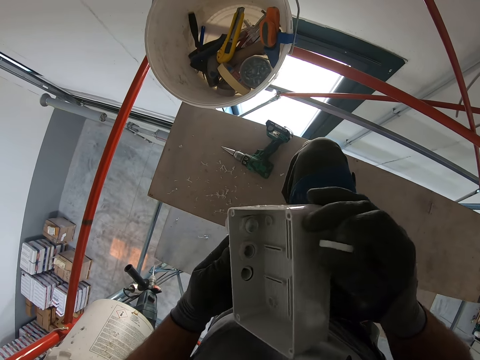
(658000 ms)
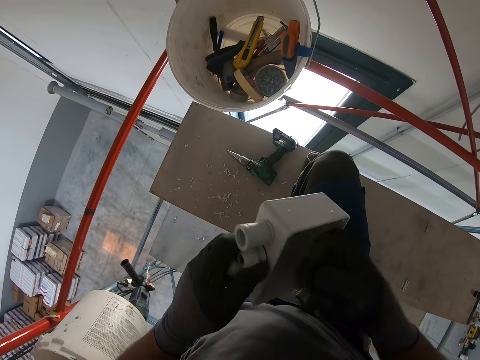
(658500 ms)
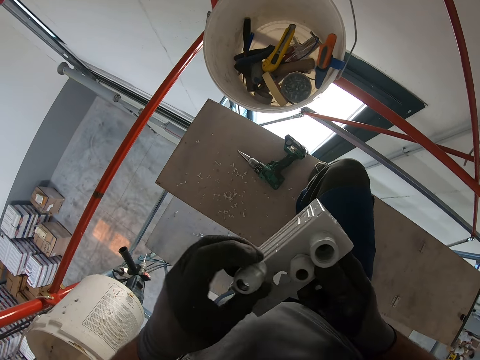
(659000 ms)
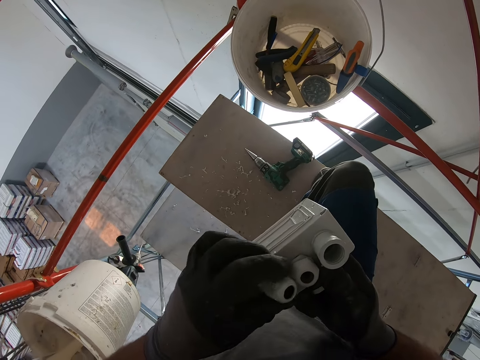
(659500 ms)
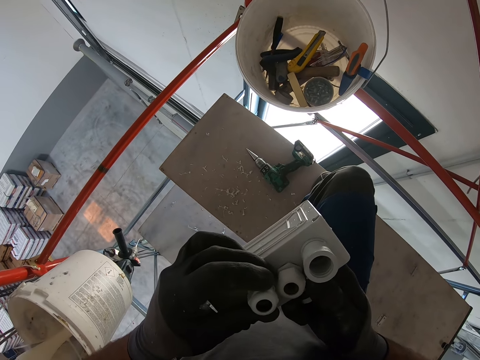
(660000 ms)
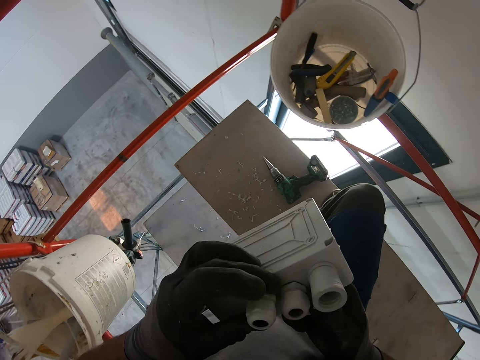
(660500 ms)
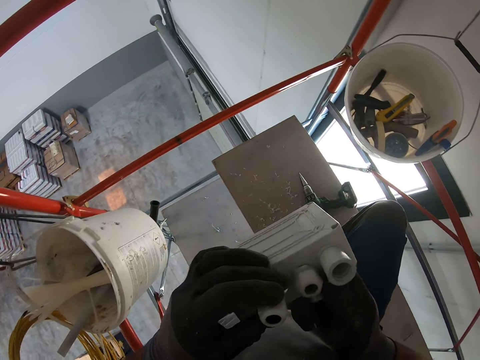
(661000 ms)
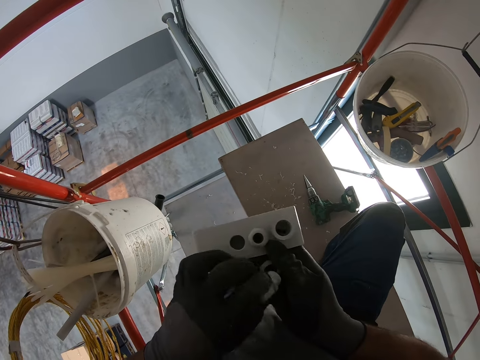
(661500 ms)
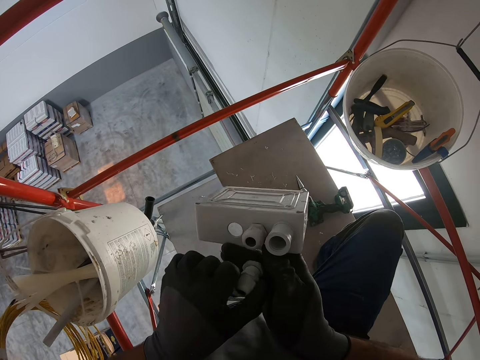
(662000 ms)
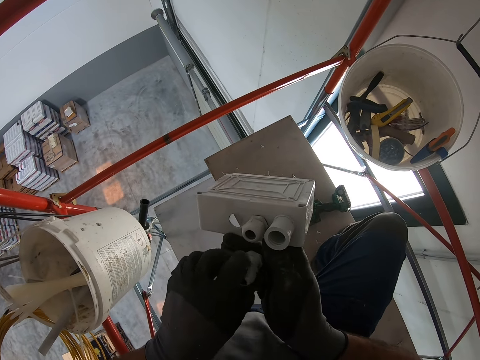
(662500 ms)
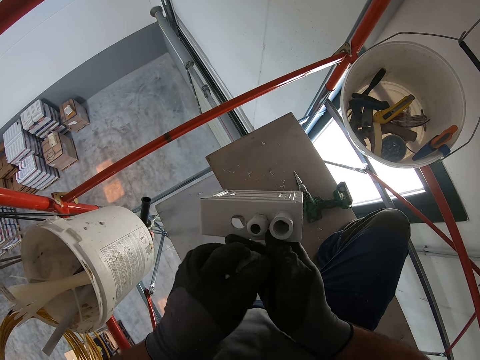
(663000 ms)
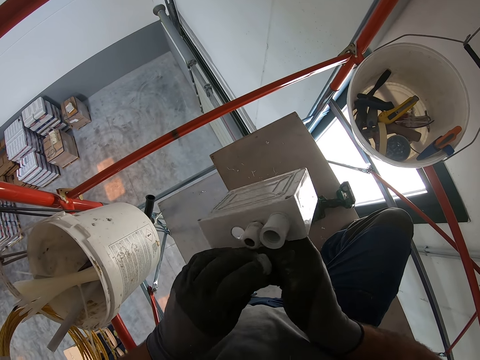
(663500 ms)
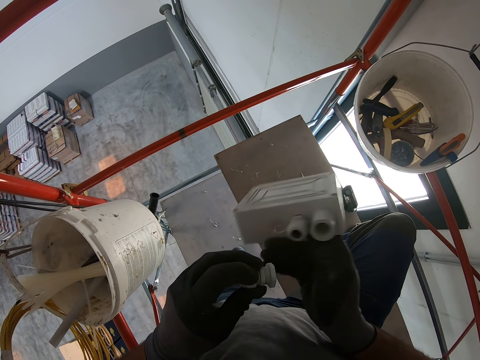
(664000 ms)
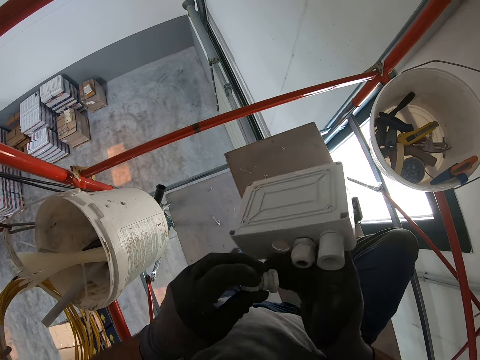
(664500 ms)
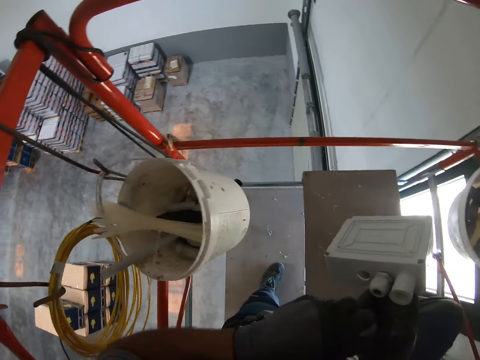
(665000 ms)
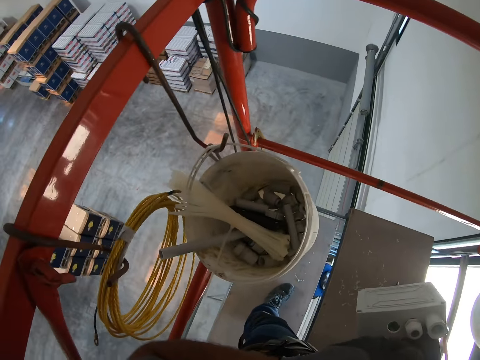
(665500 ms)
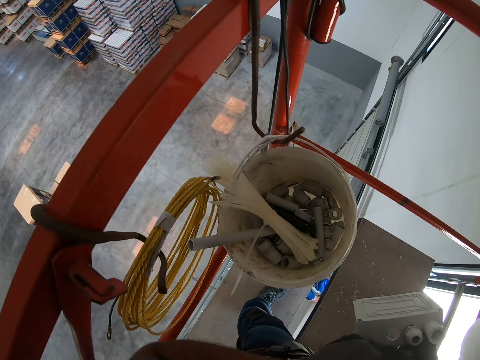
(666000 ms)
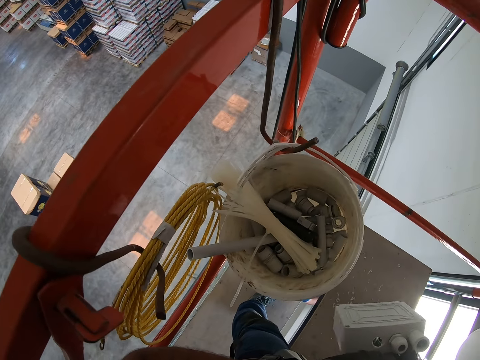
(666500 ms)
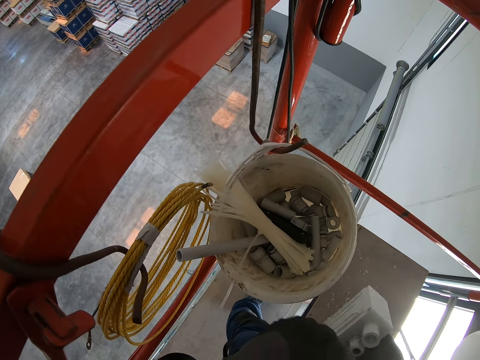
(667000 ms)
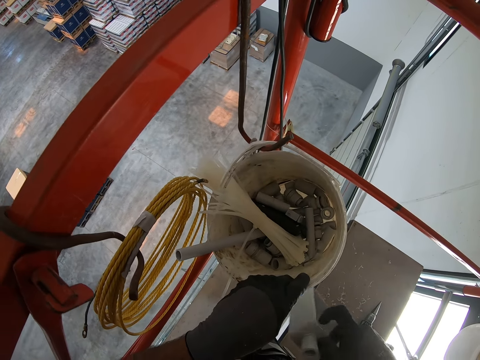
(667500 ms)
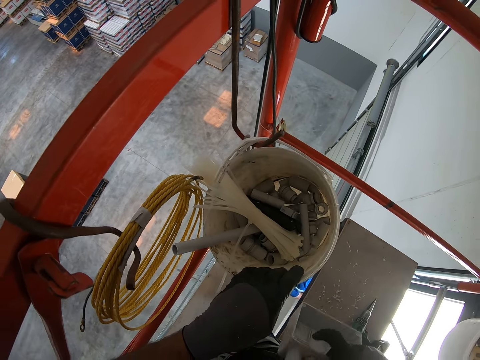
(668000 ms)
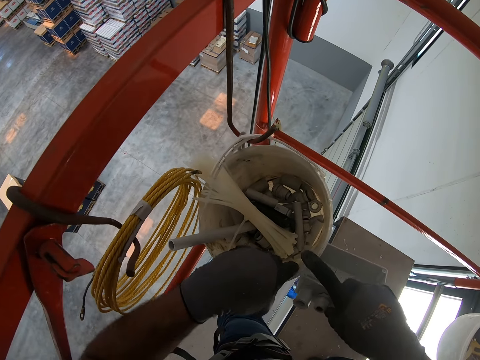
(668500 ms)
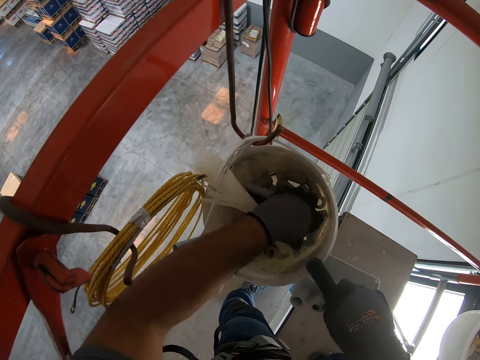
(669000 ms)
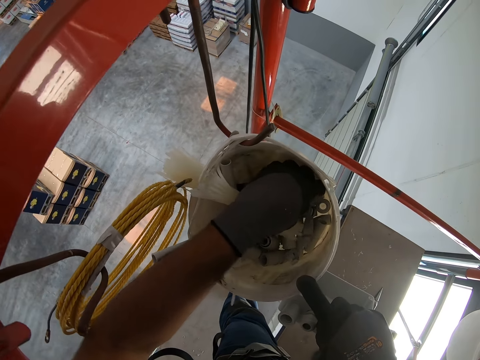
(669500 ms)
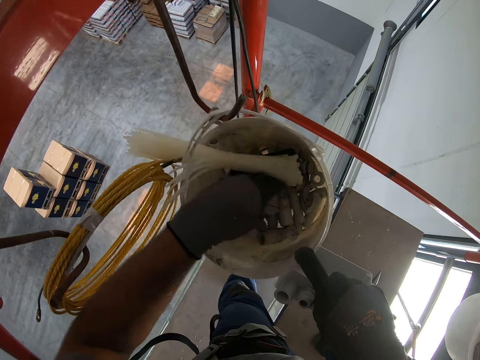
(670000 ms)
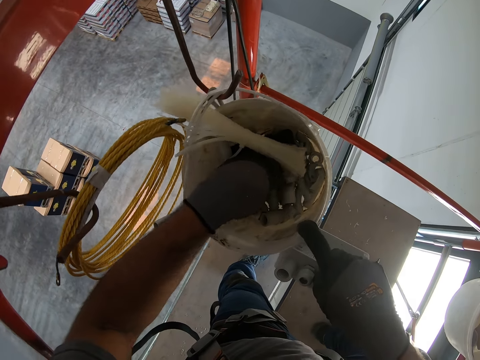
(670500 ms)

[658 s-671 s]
The camera wearer inspects the fuse box. They remove the fuse holders from the fuse box. They inspect the fuse box. They place the fuse holders on the fuse box. They remove the fuse holders from the fuse box. They separate the fuse holders. They stare at the bucket. They scatter the items in the bucket.

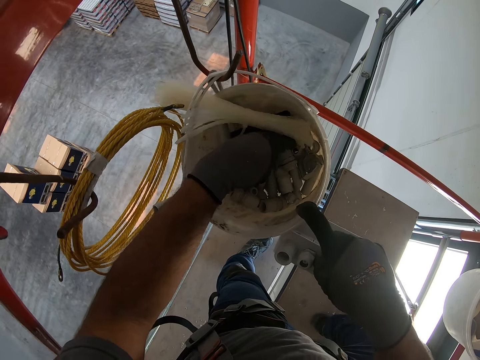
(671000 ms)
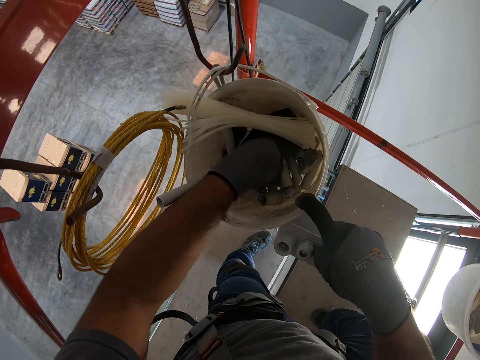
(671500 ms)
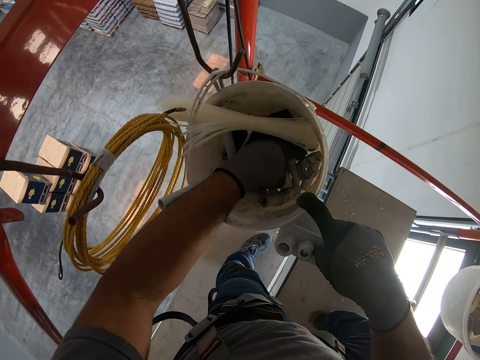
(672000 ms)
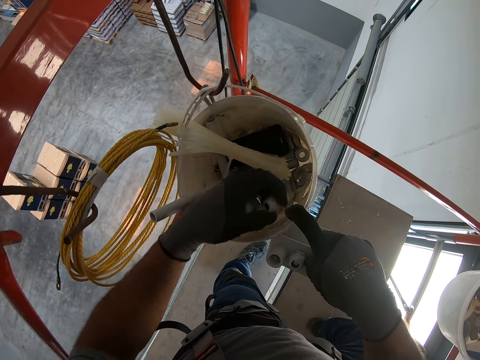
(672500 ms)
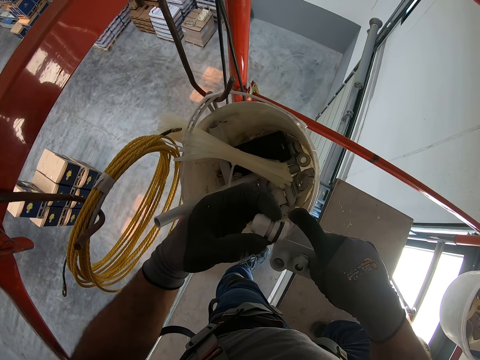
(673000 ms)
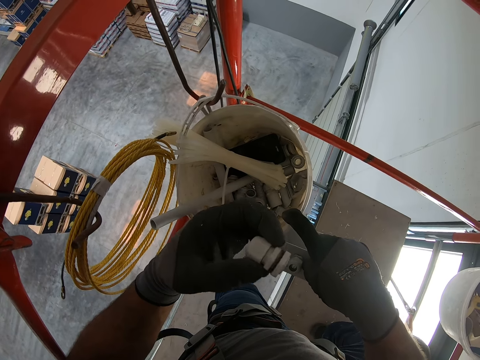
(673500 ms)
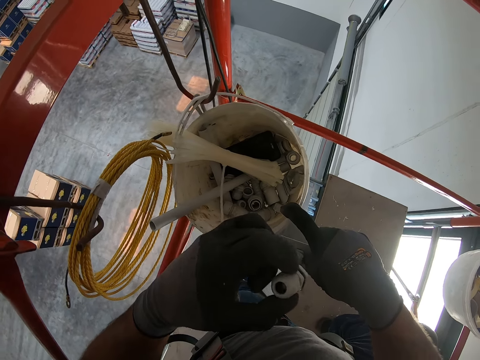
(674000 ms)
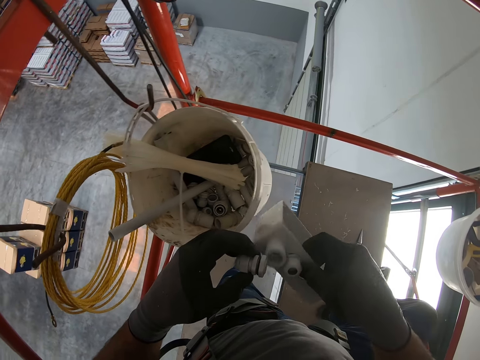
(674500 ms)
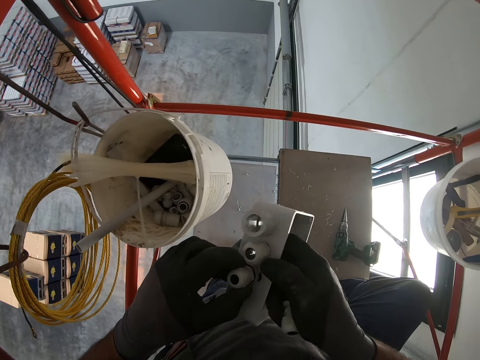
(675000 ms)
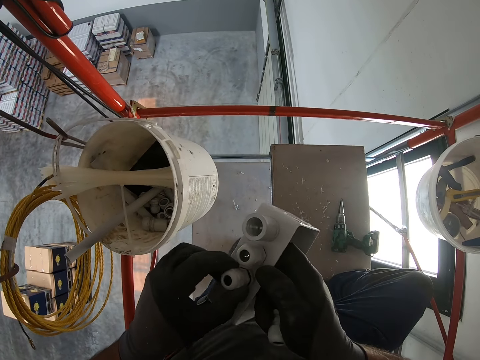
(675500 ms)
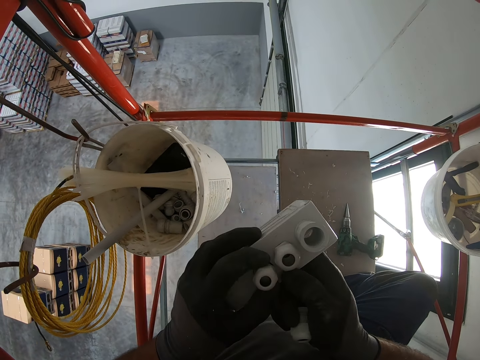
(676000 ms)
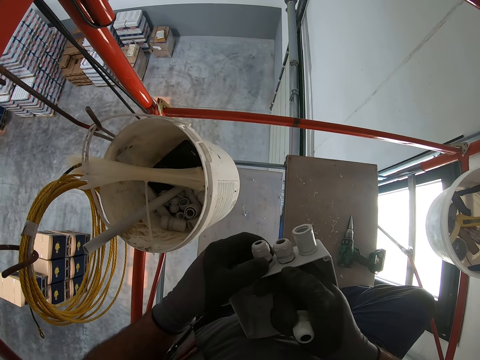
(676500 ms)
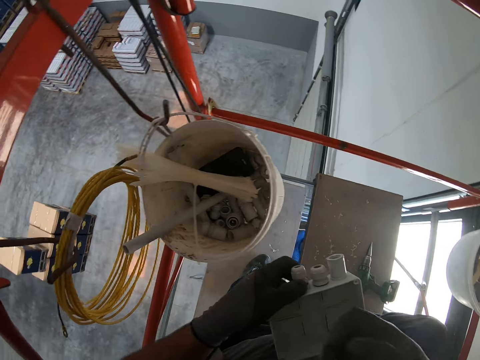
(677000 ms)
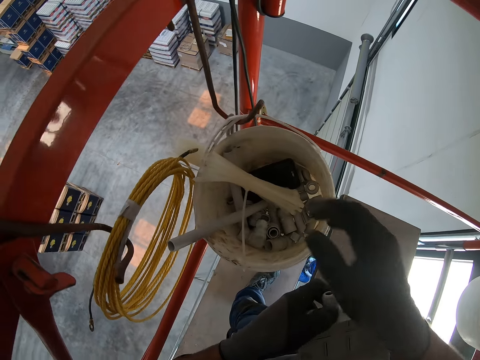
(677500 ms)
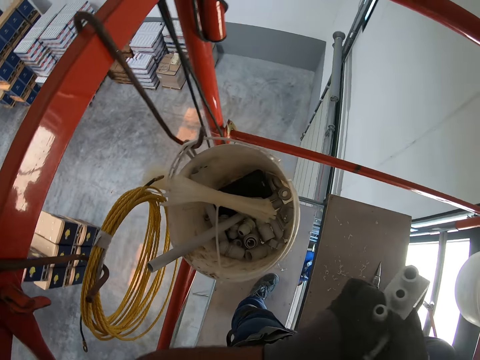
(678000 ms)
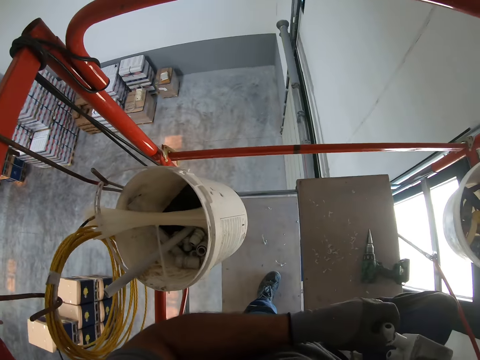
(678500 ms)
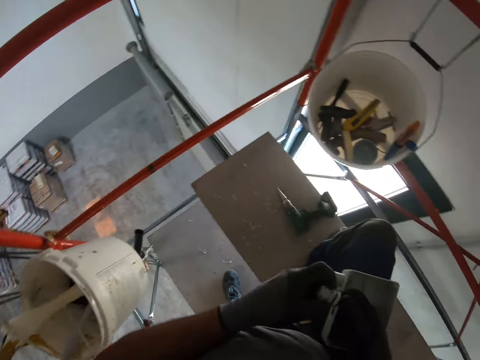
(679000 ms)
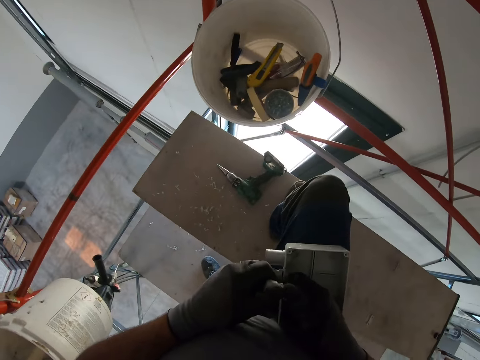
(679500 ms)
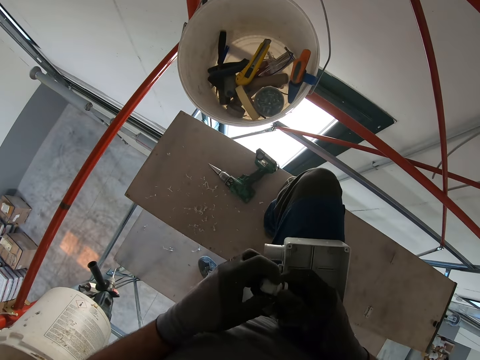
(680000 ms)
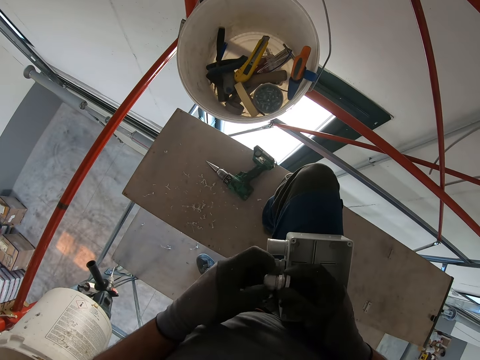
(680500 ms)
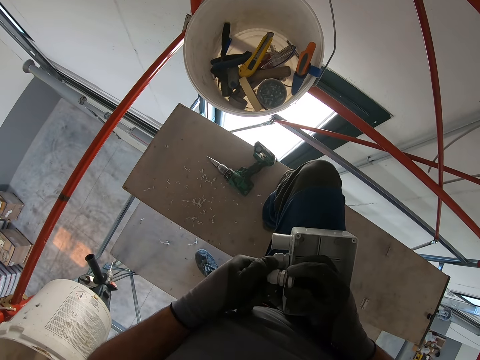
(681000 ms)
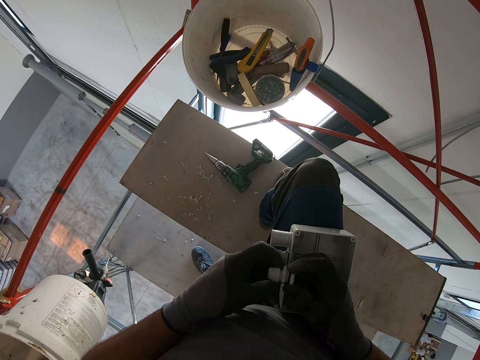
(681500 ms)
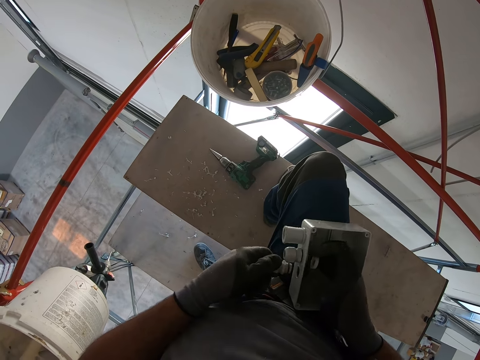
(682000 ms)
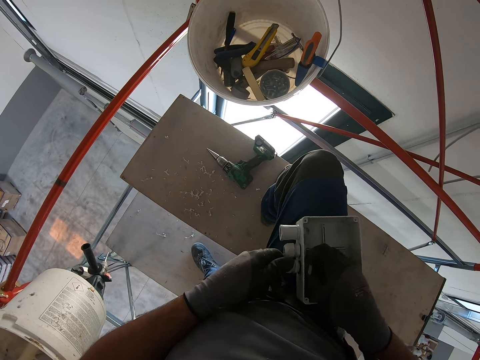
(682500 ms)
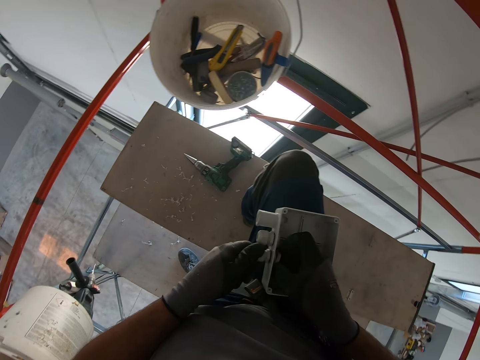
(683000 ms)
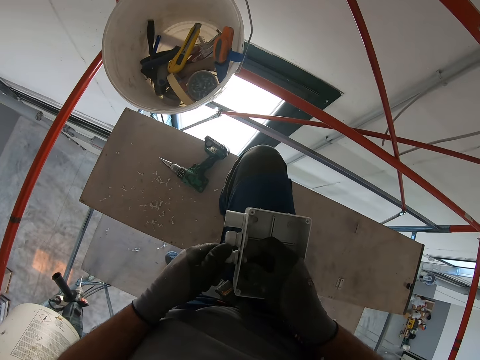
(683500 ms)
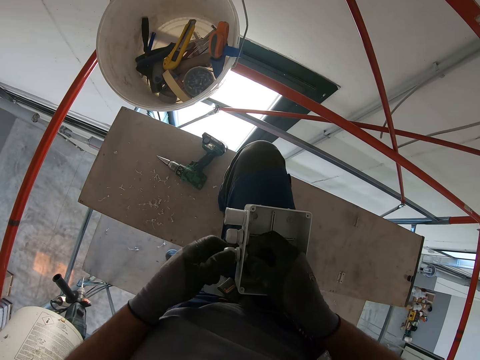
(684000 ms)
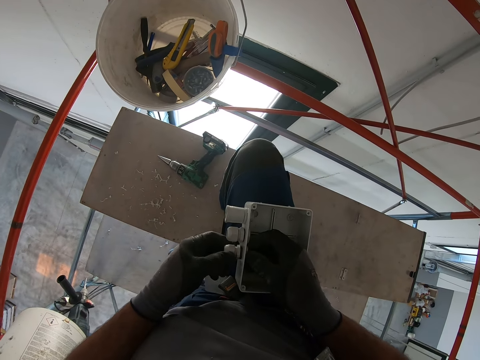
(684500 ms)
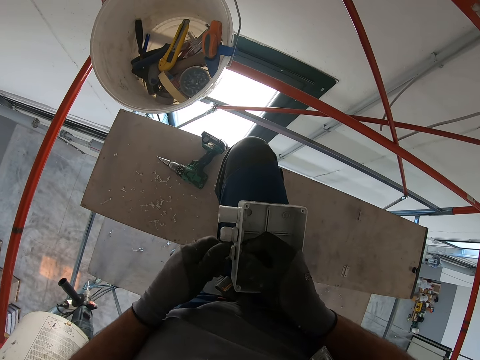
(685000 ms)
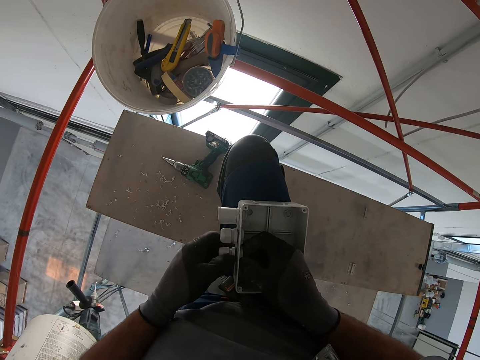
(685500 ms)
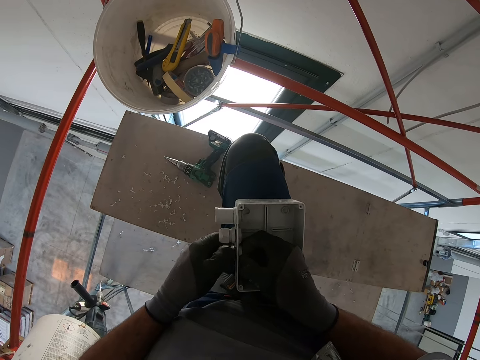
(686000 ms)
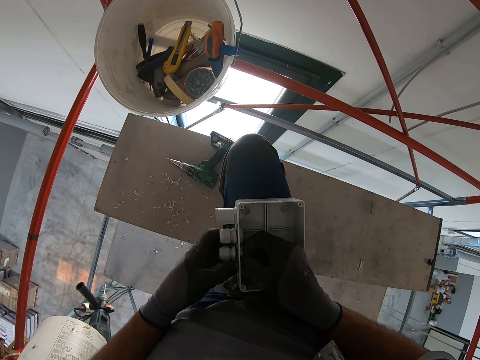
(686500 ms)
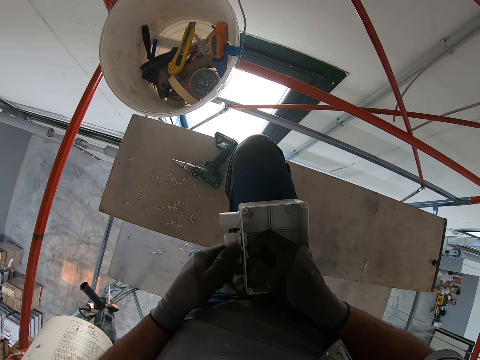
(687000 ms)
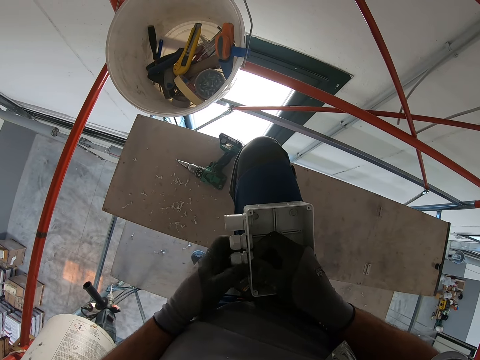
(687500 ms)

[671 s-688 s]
The camera wearer picks up the fuse holder or terminal screw from the bucket. They compare the fuse holders and the fuse box. They throw the fuse holder in the bucket. They separate the fuse holders. They fix the terminal screws. They place the fuse holders on the fuse box.
